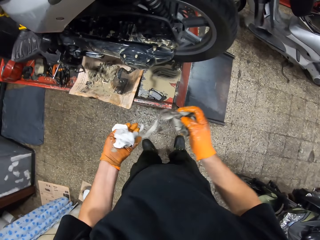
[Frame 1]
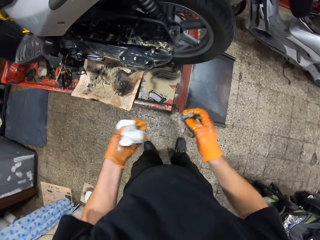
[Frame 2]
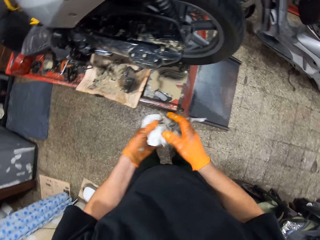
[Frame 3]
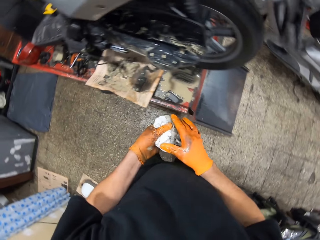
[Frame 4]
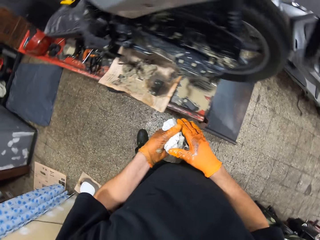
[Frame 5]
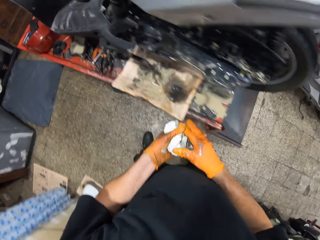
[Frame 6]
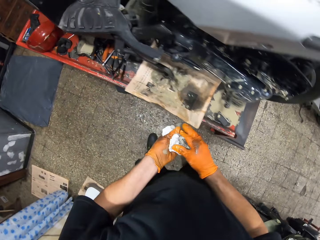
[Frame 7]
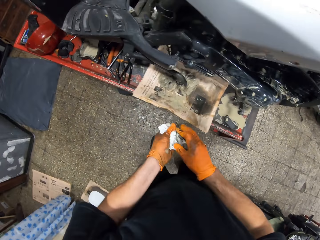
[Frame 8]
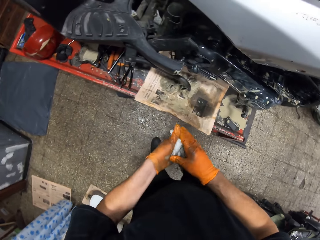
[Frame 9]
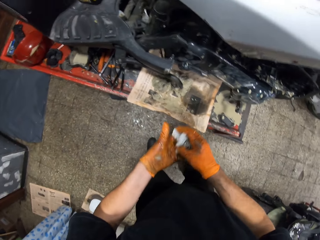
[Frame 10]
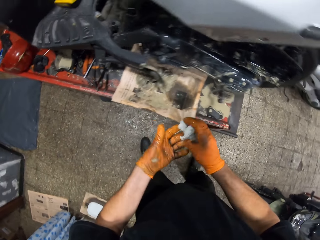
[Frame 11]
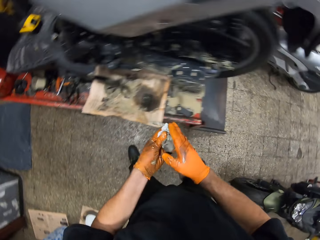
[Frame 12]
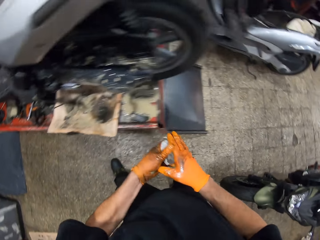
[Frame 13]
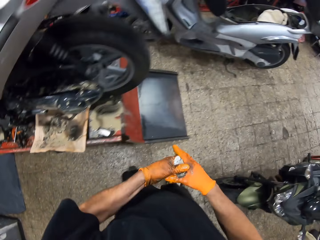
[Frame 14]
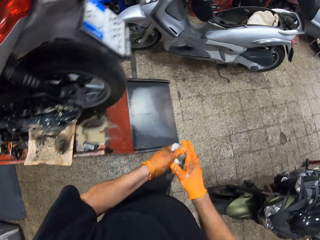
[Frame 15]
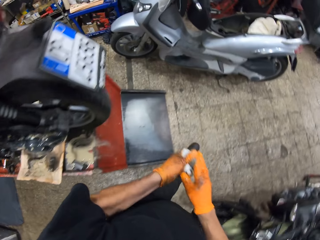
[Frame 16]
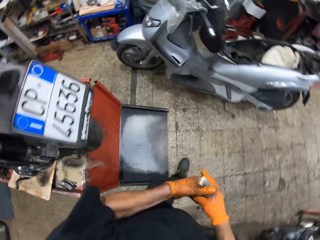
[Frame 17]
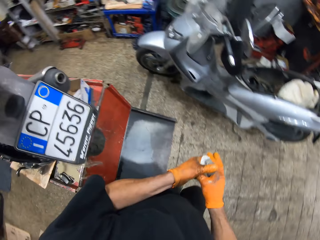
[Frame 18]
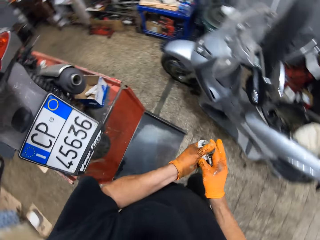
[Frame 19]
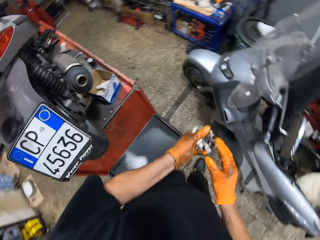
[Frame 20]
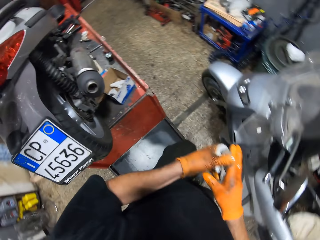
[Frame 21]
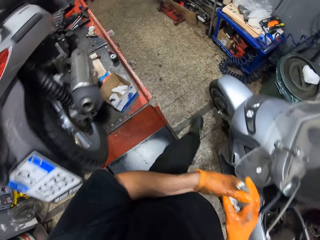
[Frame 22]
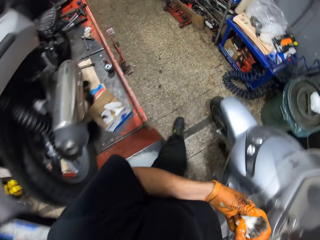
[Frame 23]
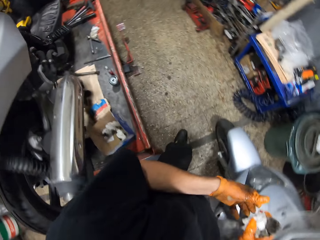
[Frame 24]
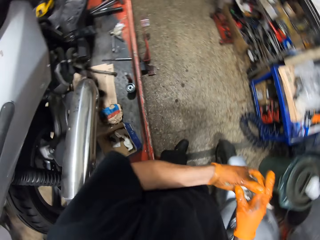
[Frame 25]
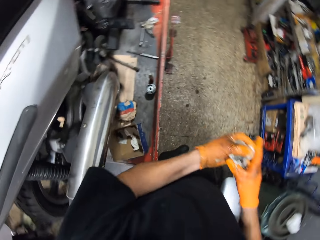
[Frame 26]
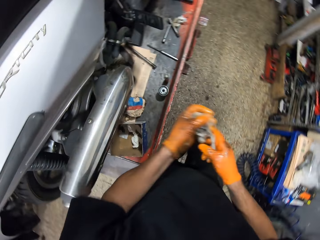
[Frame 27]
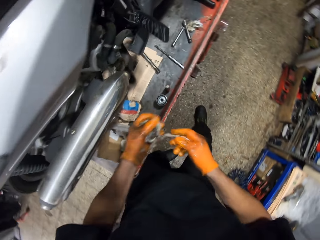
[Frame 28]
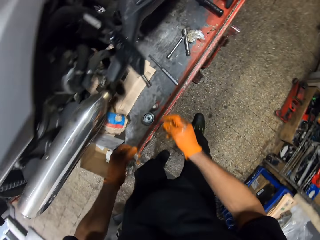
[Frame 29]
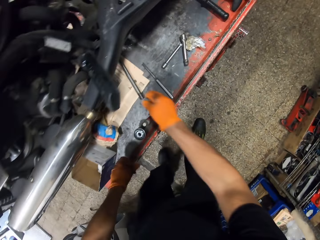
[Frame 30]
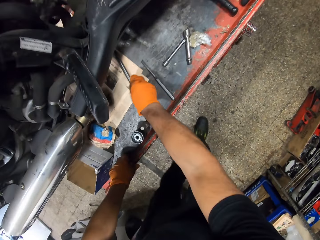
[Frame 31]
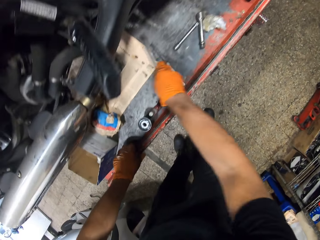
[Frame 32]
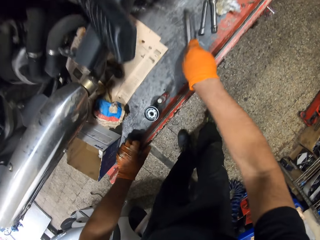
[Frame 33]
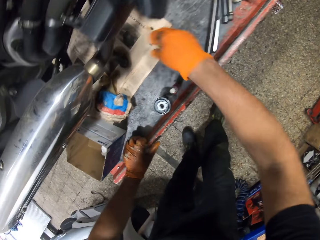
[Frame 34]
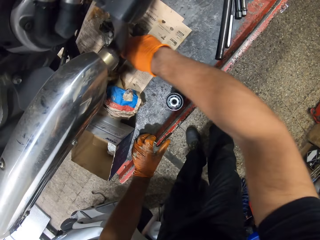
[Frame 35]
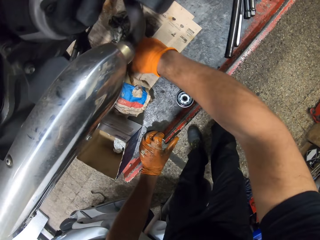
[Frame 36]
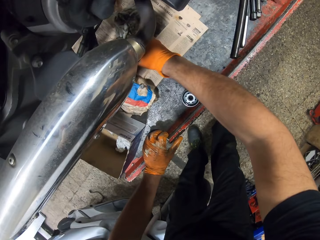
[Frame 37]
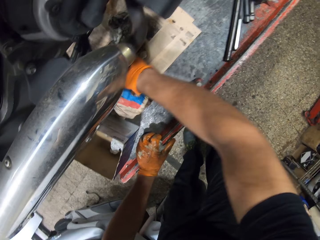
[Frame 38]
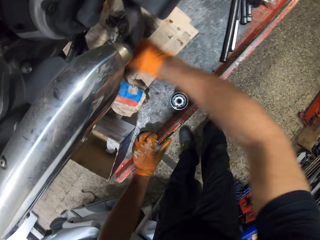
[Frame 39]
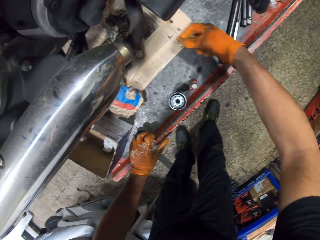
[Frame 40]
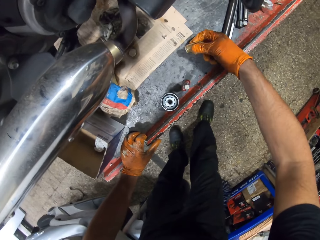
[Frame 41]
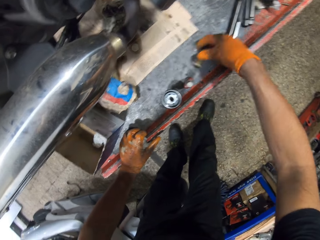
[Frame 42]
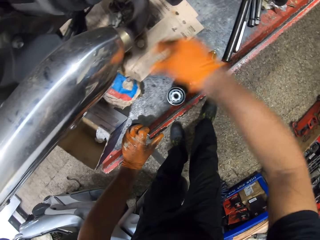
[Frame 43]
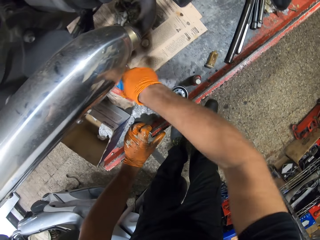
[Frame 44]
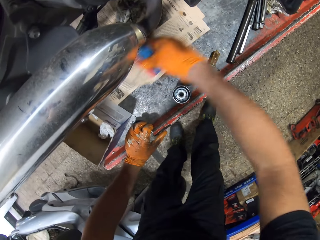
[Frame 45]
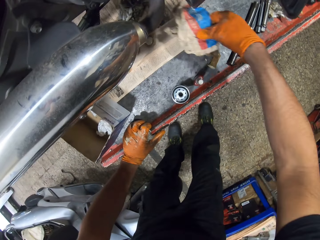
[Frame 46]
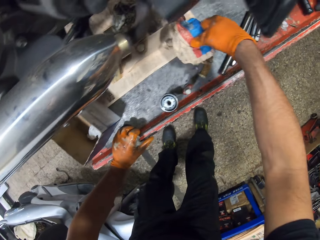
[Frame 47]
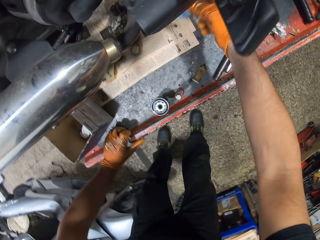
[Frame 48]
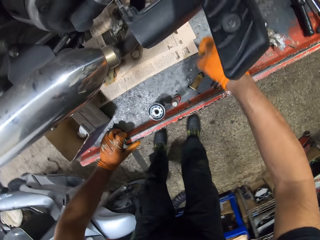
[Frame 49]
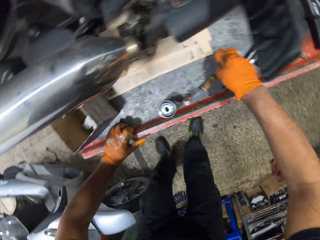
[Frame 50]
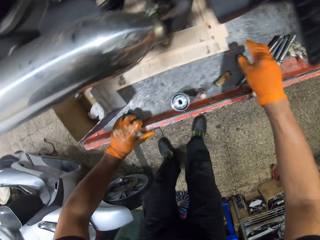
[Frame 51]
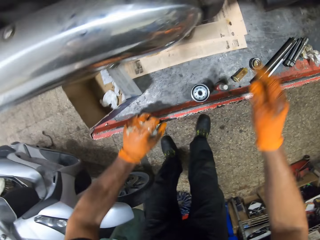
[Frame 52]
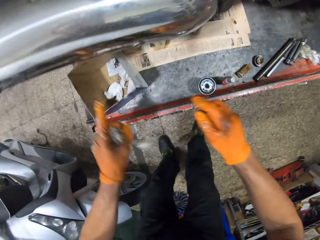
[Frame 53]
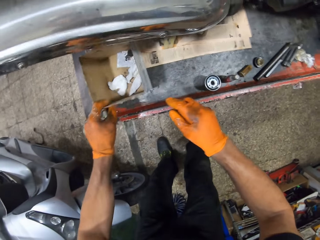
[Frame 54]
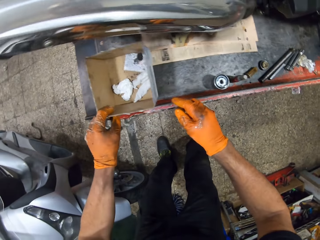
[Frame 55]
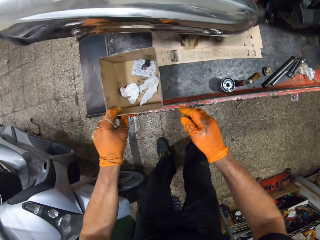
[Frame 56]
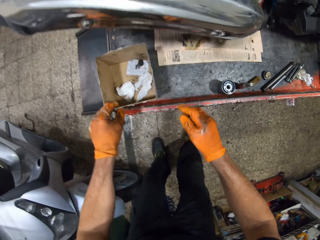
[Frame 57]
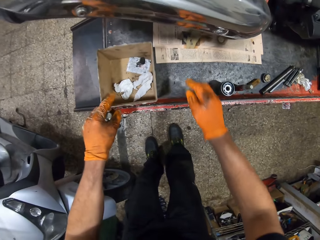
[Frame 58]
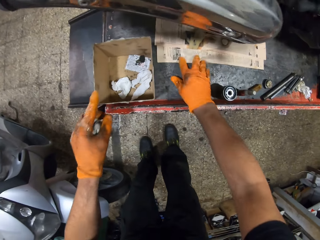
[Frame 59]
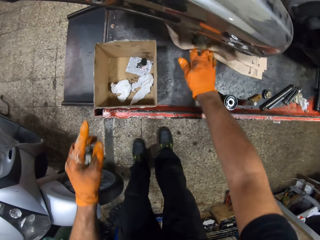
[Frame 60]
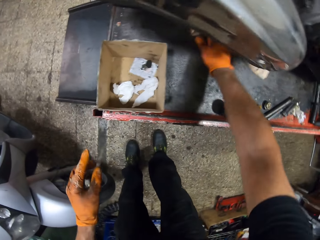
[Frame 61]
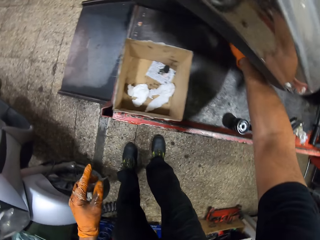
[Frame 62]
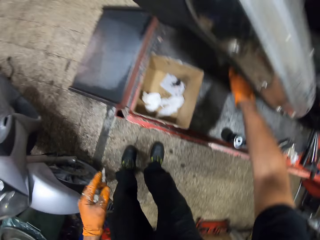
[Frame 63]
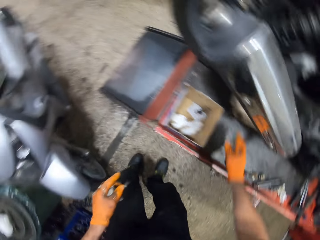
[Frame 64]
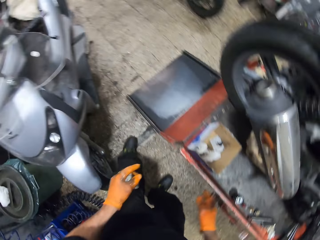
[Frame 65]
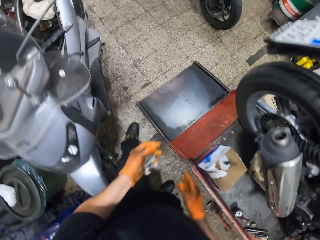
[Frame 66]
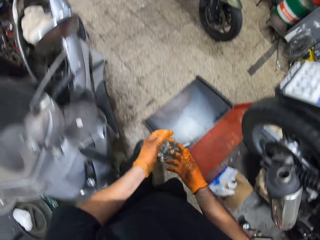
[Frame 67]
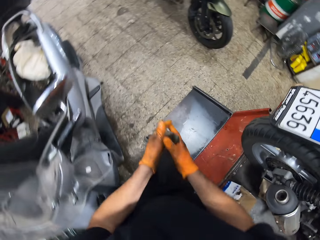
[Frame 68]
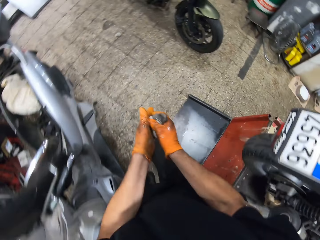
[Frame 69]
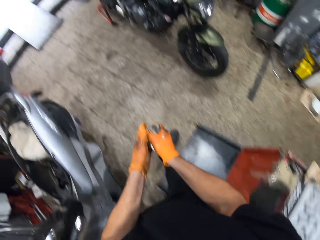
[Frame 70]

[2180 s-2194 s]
The camera wearer moves to the other side of the scooter on the workshop lift table. He wipes his hands and walks around. He picks a spanner from the newspaper under the scooter on the workshop lift table with his gloved right hand. He drops the spanner on the workshop lift table with his gloved right hand. He moves the metal tool. He picks a bolt from the newspaper under the scooter on the workshop lift table with his gloved right hand. He drops the bolt on the workshop lift table with his gloved right hand. He picks a duster from the newspaper under the scooter on the workshop lift table with his gloved right hand. He throws the duster in his gloved right hand on the workshop lift table. He moves the newspaper. He shifts a box away from the newspaper under the scooter on the workshop lift table with his gloved left hand. He touches the box. He shifts the newspaper under the scooter on the workshop lift table with his gloved right hand. He moves to the other side of the scooter on the workshop lift table.

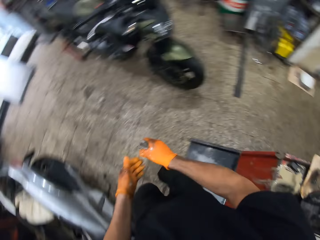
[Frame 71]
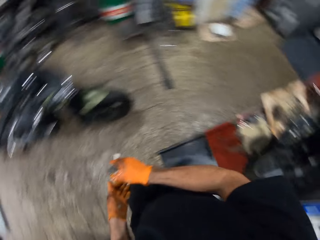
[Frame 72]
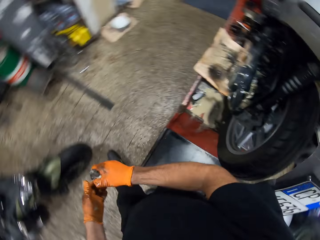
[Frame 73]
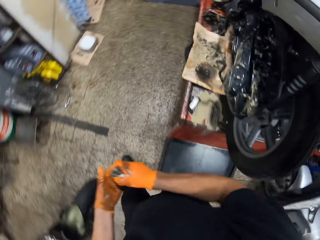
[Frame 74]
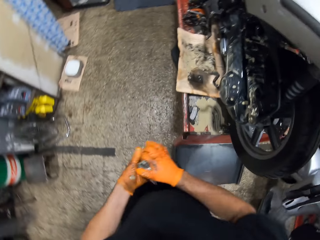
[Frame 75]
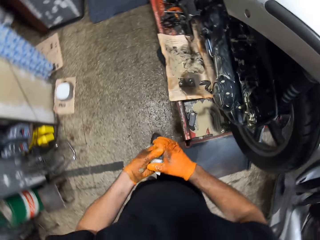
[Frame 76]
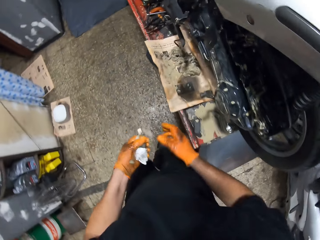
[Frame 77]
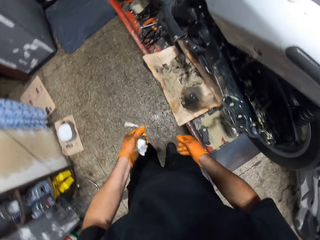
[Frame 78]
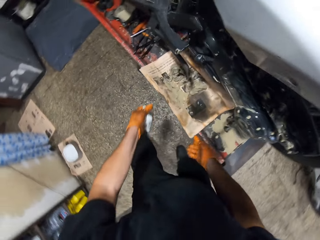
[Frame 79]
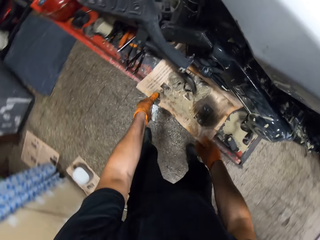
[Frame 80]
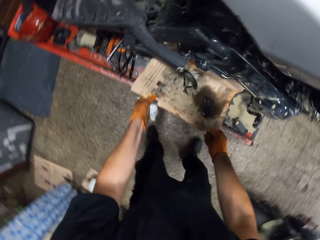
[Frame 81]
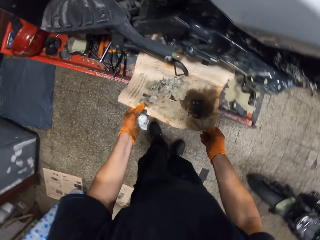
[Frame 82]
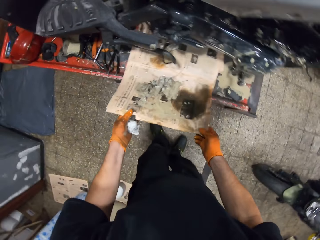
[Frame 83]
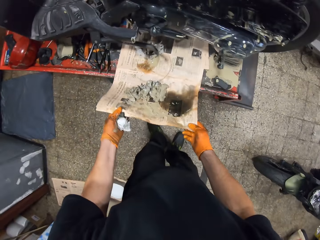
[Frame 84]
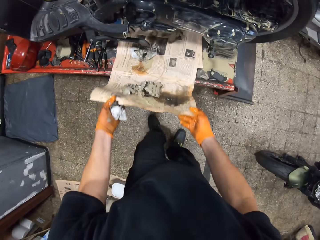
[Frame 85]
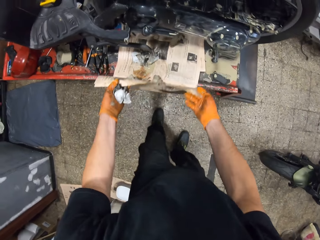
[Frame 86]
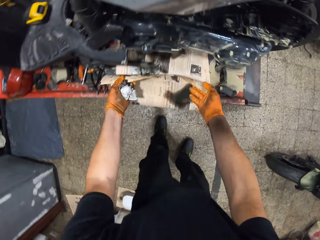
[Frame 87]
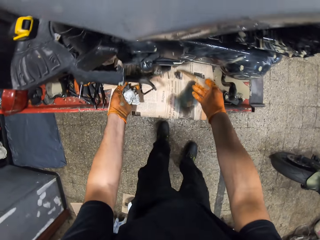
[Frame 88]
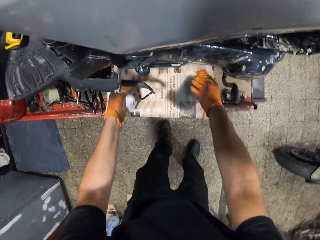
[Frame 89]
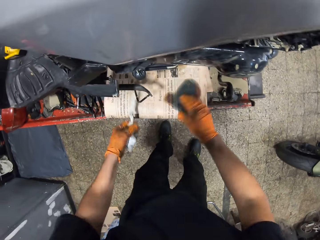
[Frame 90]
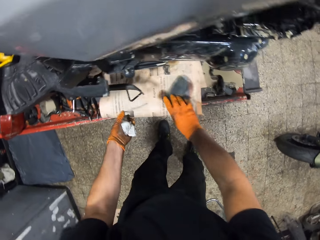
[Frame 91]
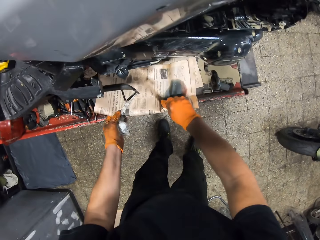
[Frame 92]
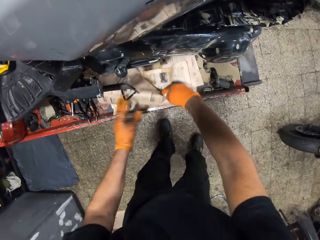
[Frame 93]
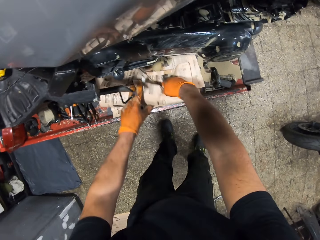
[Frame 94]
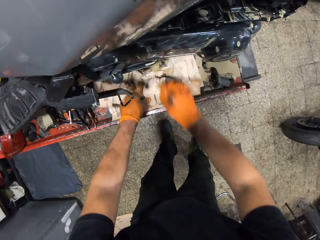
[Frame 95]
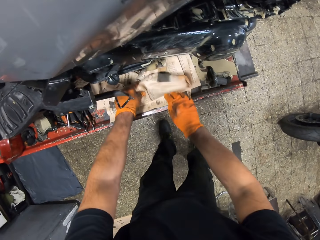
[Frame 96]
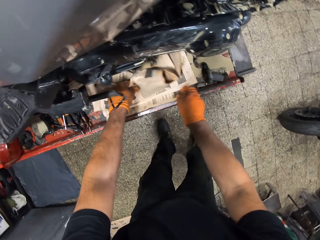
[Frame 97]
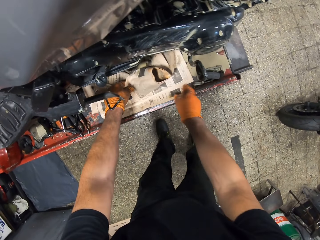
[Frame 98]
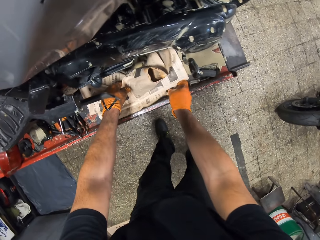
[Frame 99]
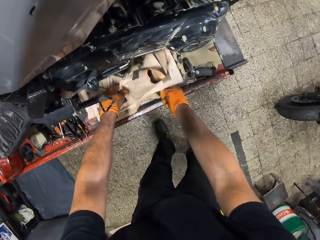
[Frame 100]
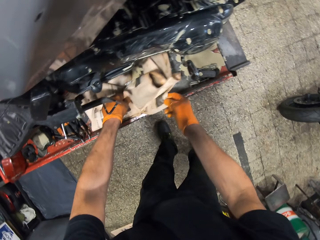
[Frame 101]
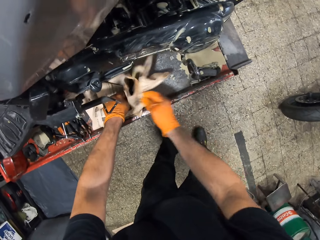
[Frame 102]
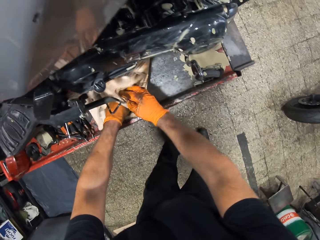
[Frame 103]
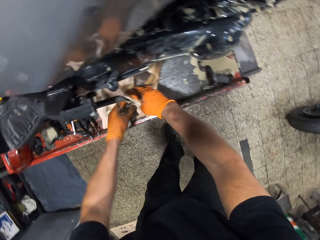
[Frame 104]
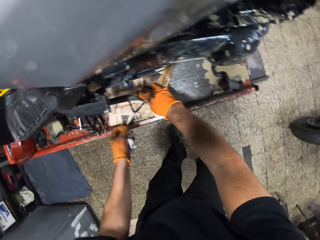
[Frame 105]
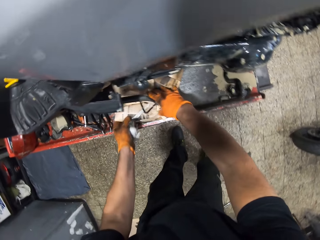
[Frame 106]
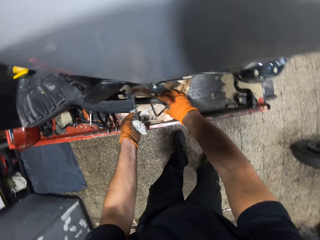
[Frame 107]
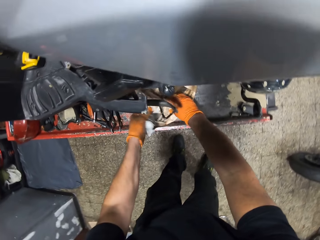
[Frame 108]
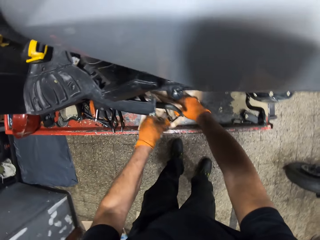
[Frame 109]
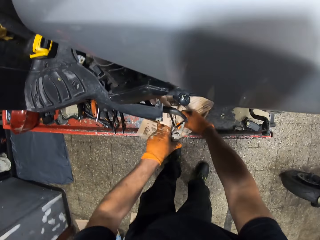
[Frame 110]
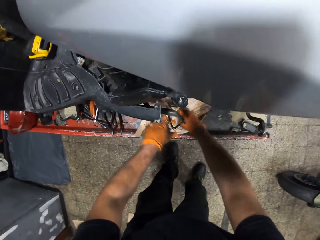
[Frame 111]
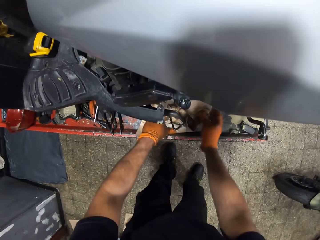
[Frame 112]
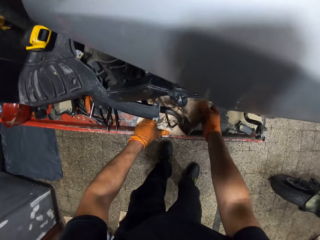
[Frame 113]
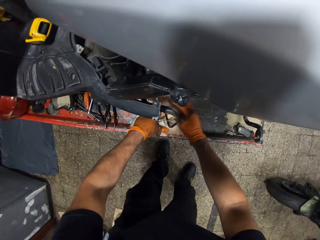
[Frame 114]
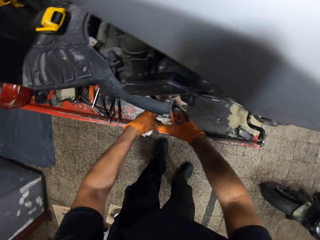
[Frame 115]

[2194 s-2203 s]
The camera wearer walks around. He folds the newspaper under the scooter on the workshop lift table with his gloved hands. He takes the newspaper.
